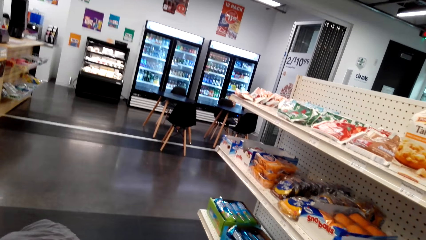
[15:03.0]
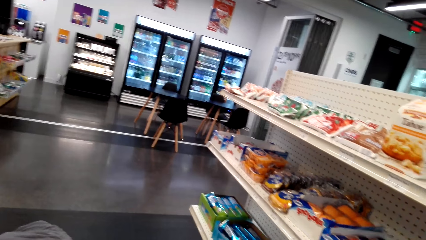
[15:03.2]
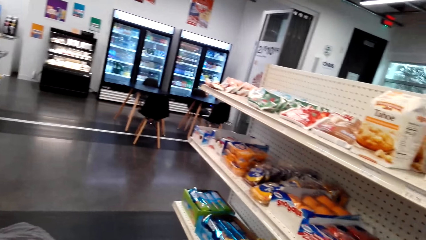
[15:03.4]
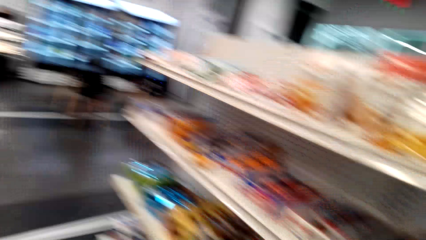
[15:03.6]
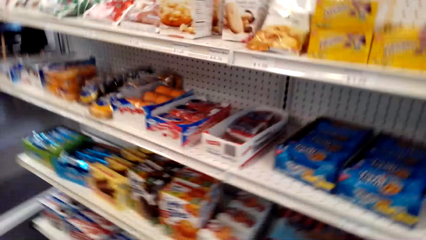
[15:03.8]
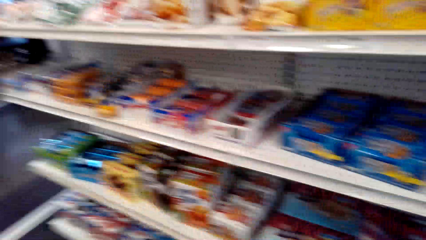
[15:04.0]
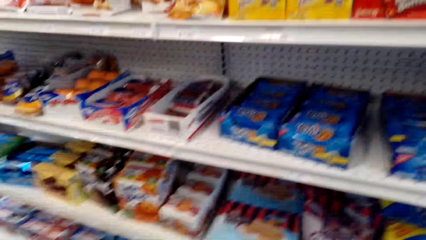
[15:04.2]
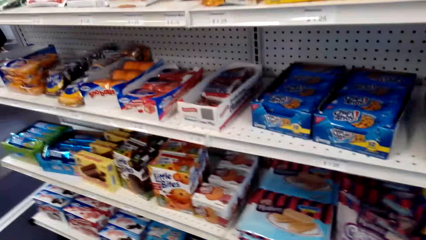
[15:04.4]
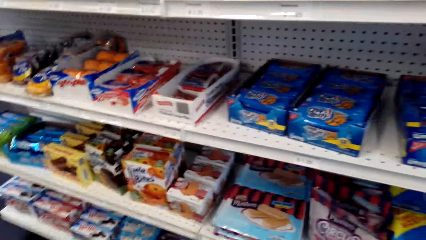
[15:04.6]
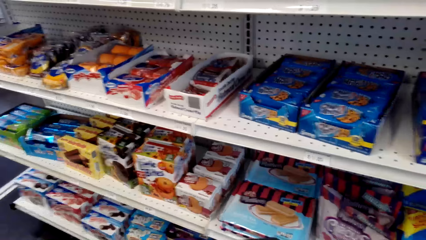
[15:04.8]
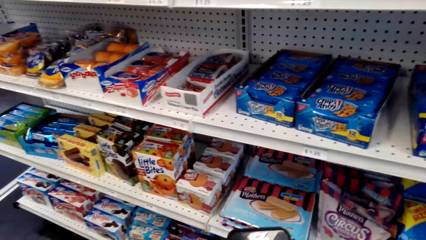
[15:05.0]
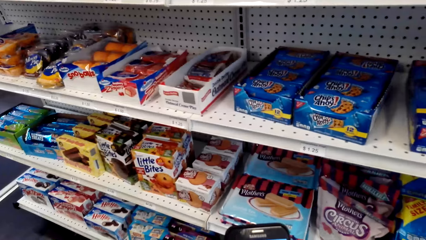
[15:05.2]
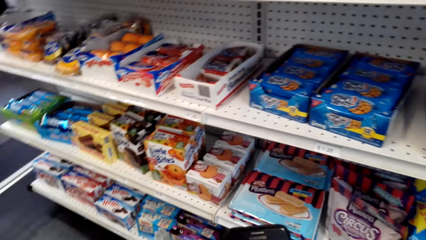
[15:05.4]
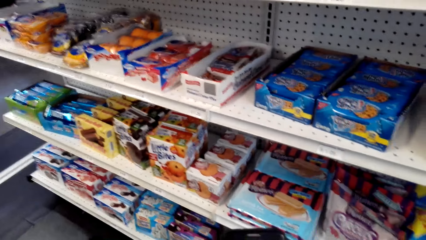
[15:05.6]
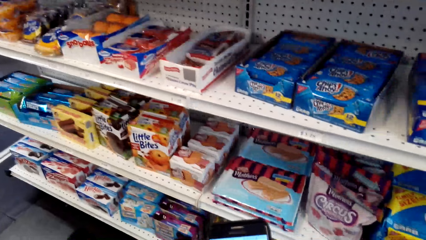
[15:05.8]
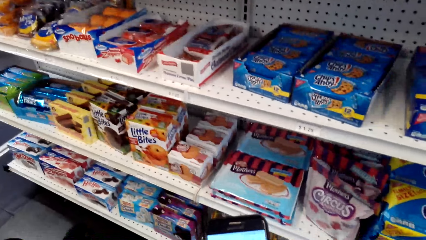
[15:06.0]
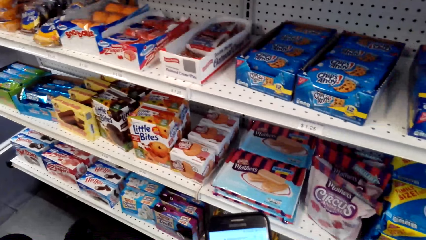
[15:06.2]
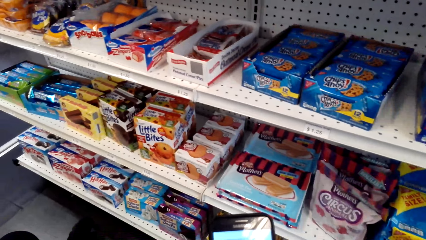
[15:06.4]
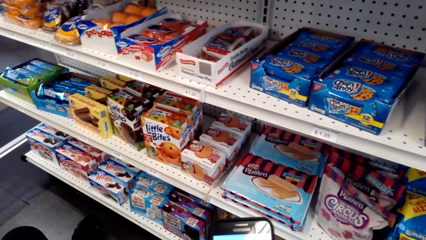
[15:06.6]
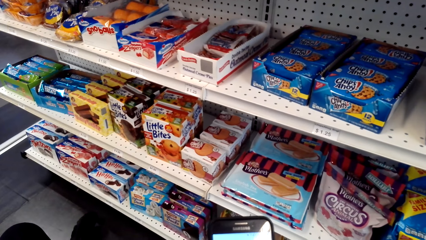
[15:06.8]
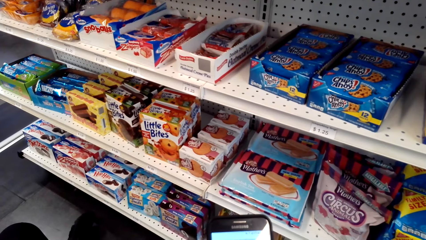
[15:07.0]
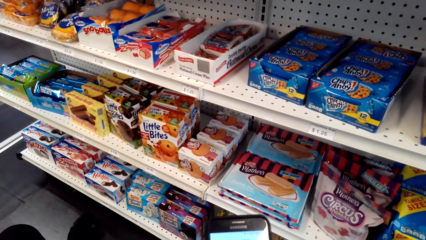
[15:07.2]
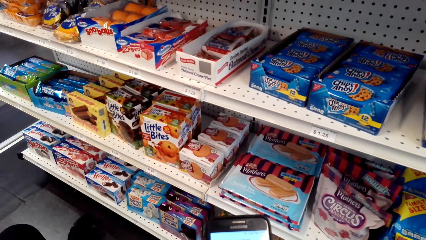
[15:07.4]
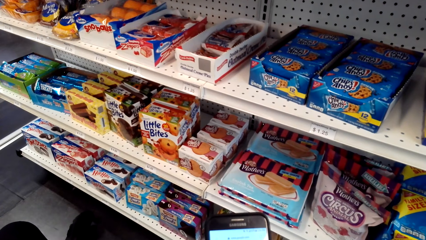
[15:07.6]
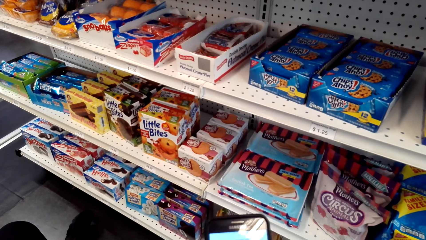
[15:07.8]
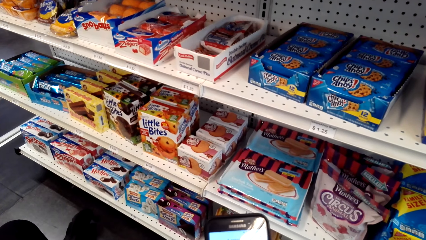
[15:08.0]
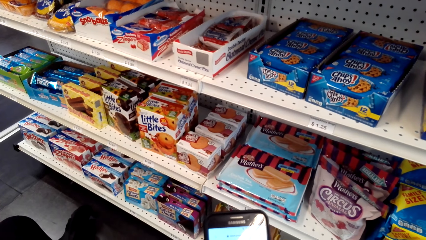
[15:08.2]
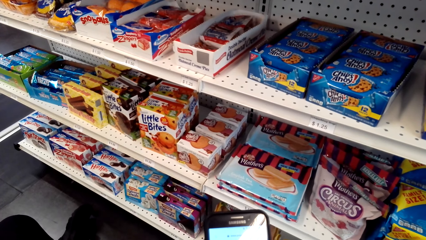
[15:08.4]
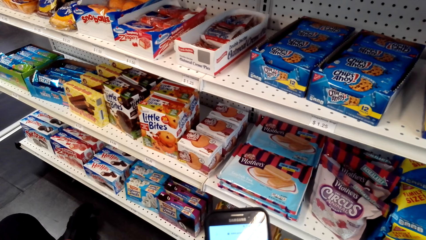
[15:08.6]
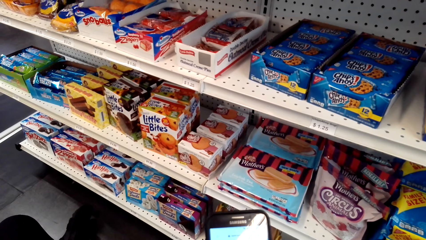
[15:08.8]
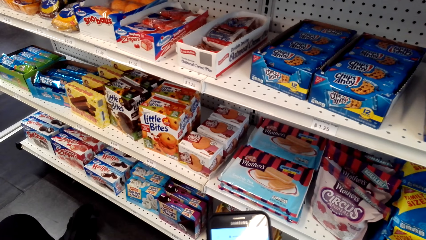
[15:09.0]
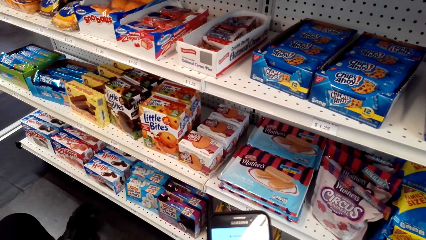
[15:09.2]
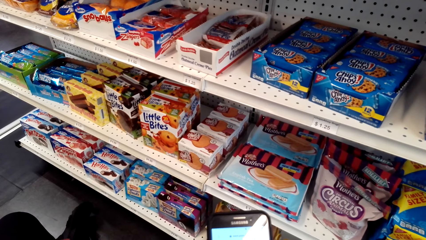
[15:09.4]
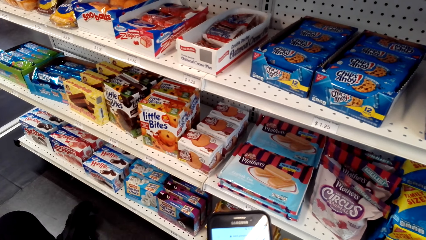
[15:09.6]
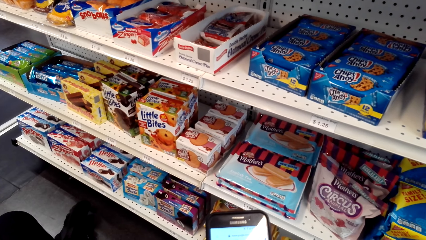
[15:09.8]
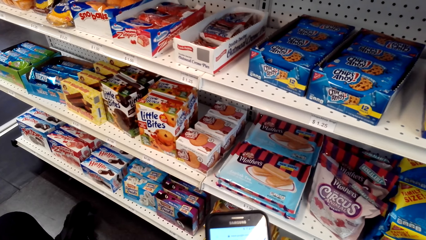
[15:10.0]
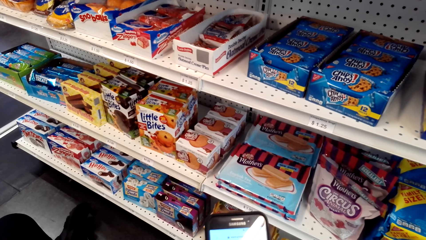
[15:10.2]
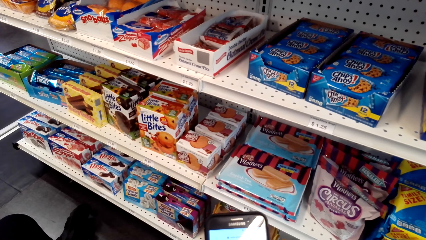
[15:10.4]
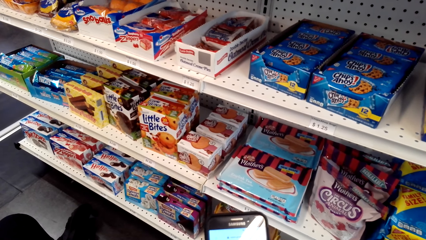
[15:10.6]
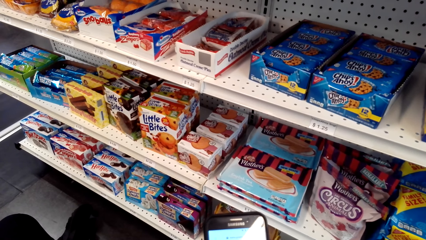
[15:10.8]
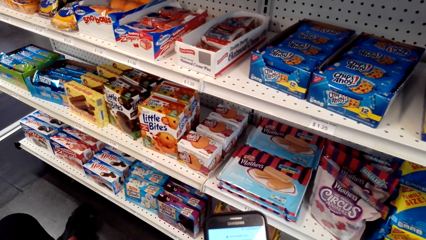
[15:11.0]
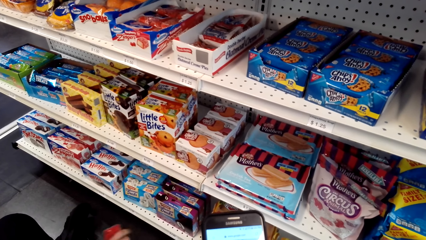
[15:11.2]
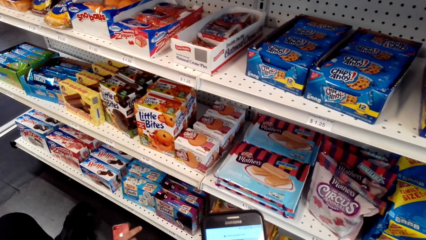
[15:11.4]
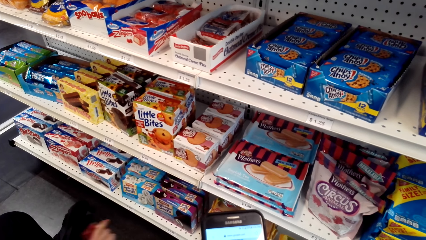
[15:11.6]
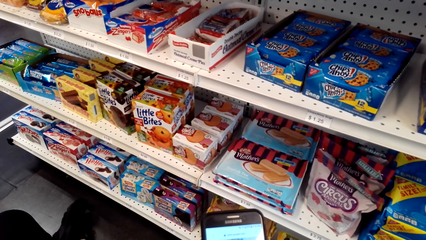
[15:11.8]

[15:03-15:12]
The camera wearer operates the phone.

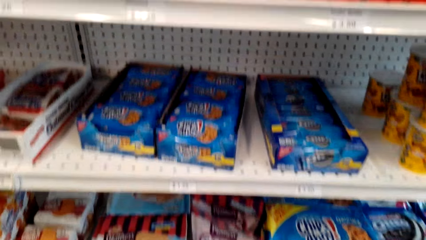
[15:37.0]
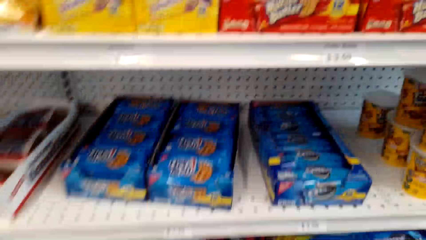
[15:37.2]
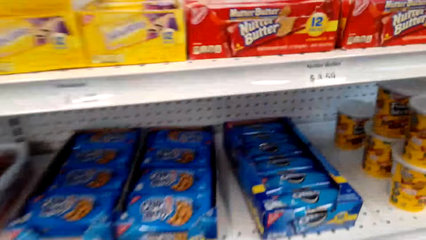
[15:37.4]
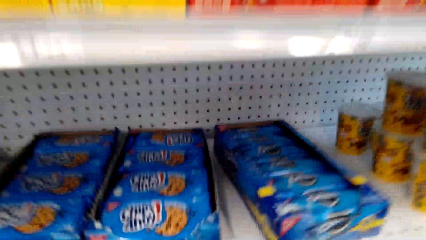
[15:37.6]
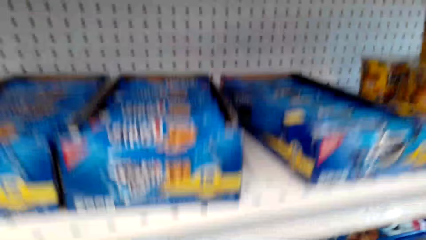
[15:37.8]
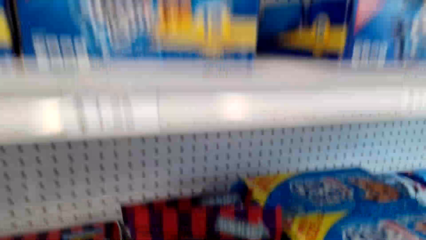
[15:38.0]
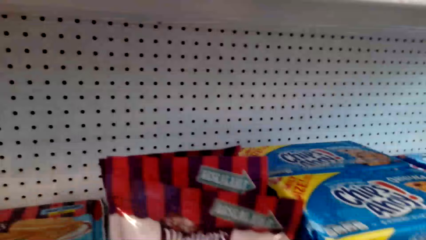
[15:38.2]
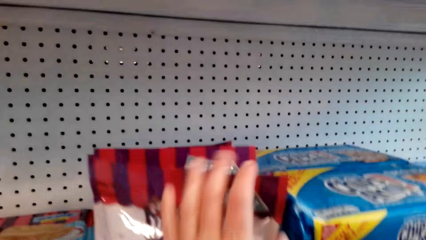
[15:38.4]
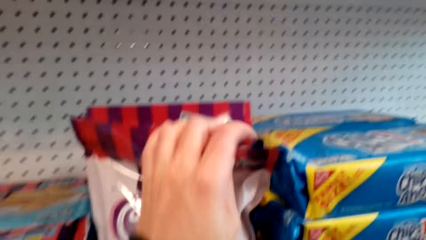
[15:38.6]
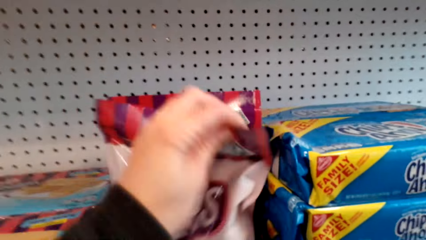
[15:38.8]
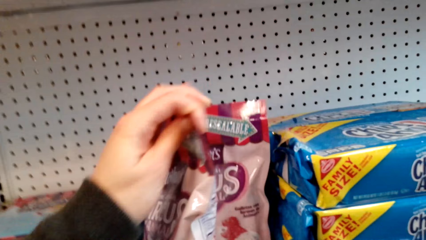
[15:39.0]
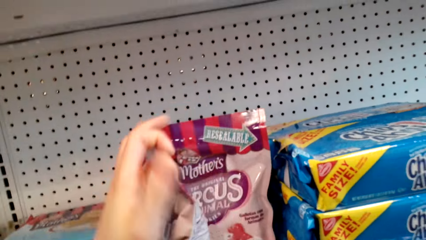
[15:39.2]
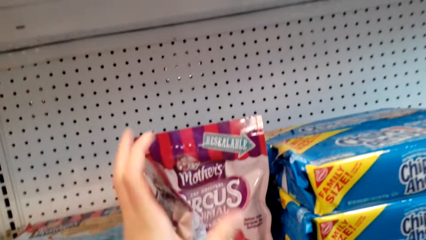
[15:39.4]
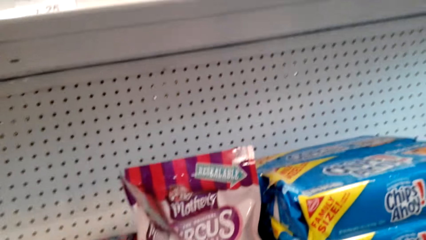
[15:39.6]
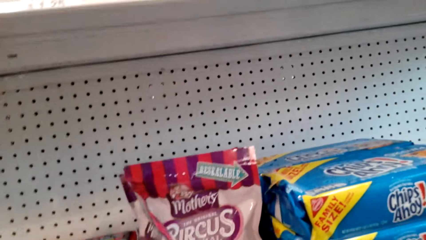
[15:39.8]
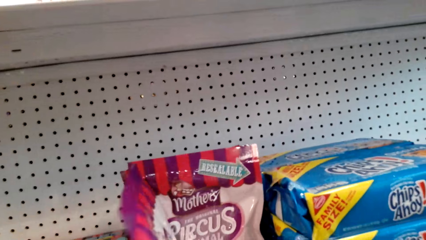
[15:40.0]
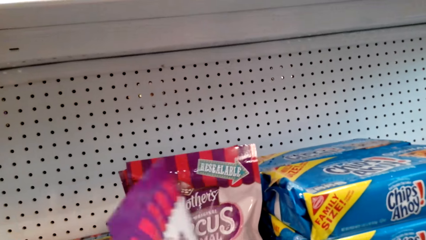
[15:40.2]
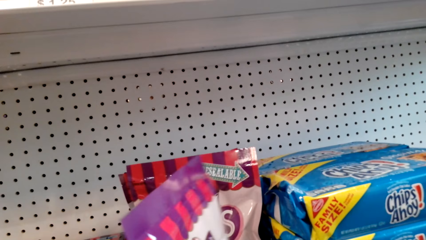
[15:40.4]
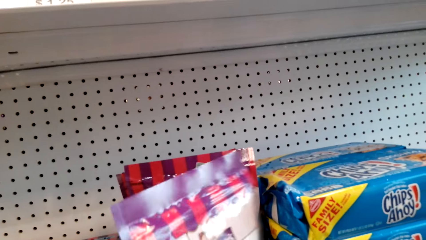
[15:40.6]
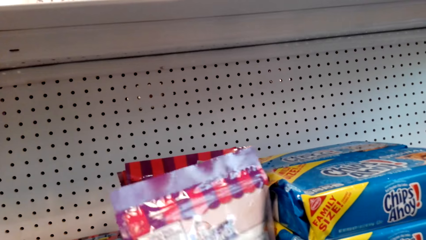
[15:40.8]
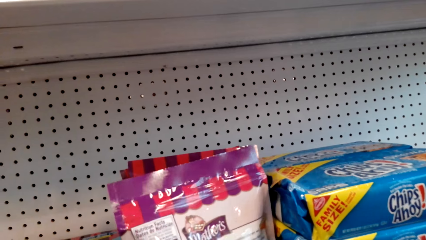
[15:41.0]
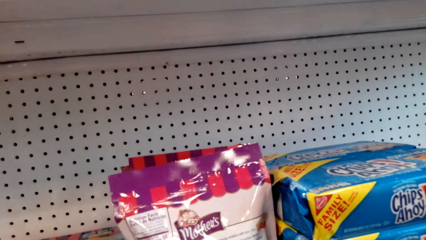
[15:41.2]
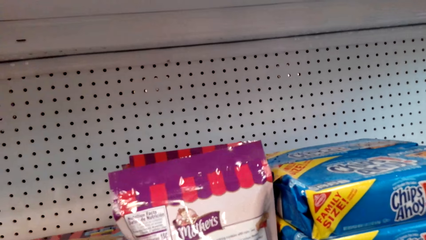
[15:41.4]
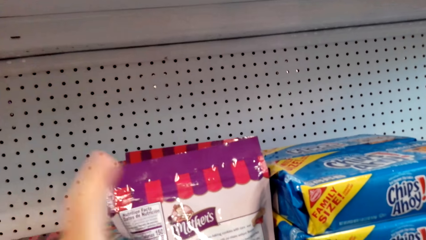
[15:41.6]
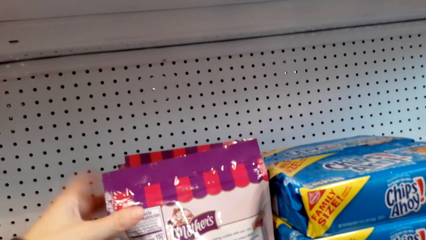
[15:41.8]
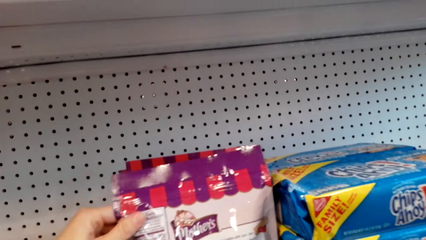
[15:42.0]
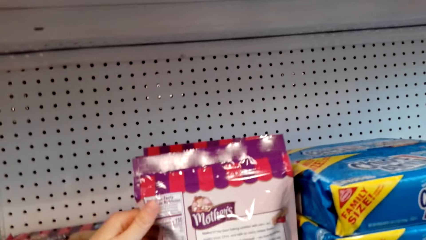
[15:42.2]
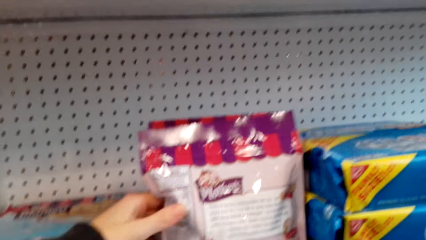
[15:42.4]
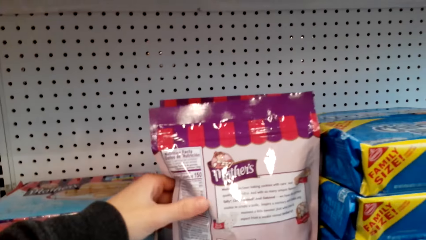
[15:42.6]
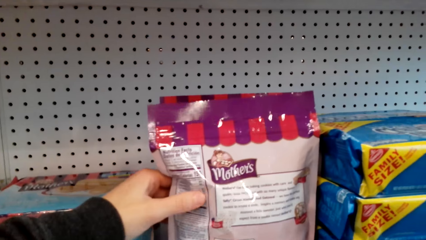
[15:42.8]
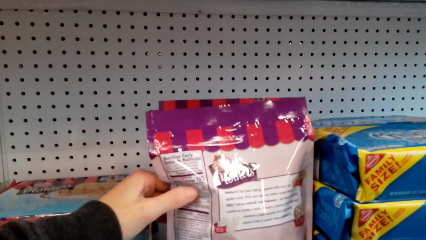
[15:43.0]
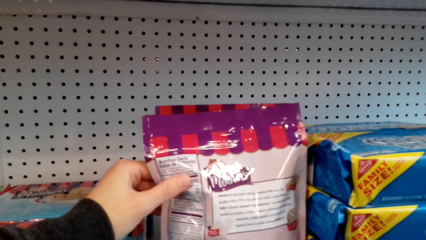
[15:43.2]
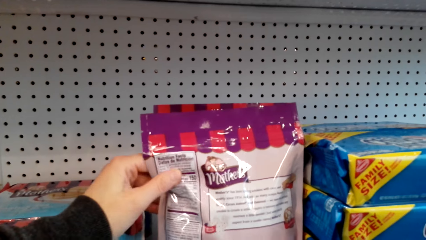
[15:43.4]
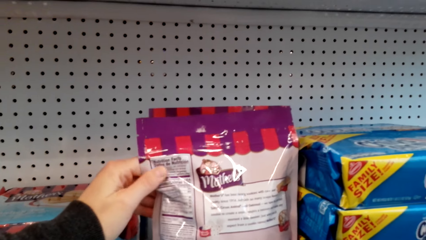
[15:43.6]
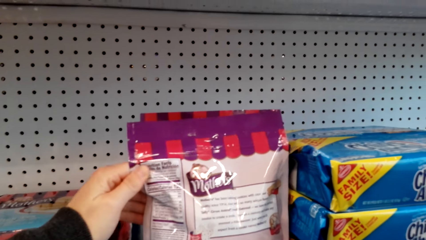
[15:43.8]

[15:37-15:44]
The camera wearer moves the packet and puts the packet on the shelf.
